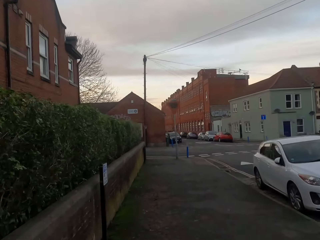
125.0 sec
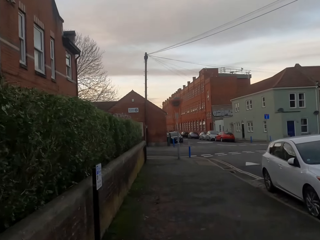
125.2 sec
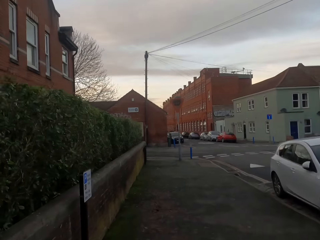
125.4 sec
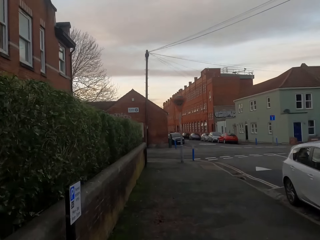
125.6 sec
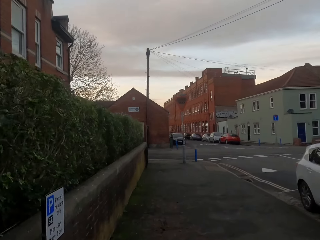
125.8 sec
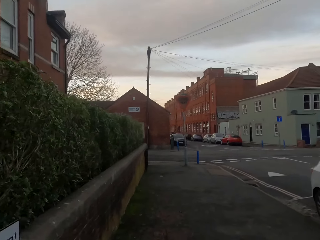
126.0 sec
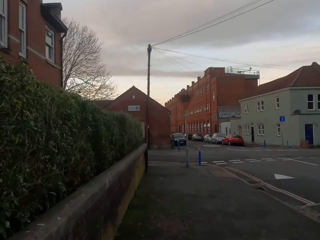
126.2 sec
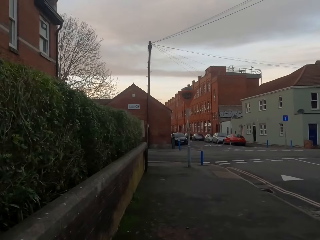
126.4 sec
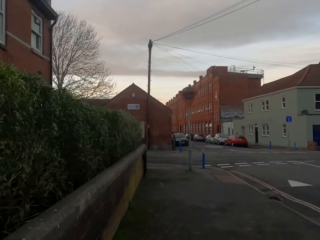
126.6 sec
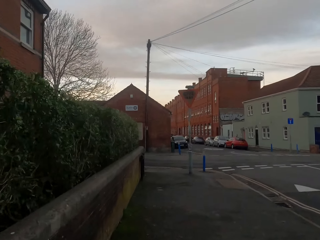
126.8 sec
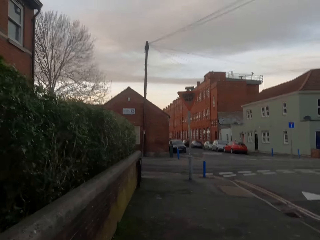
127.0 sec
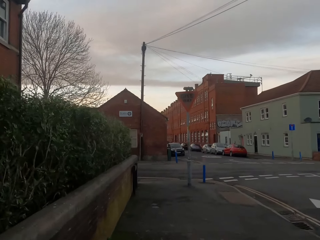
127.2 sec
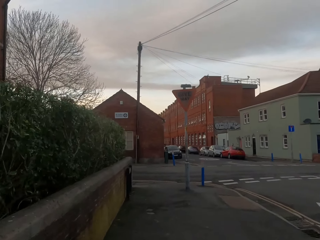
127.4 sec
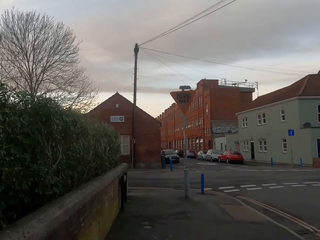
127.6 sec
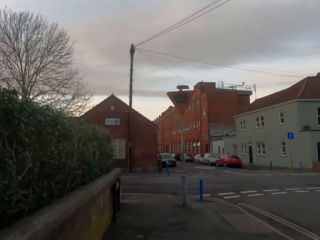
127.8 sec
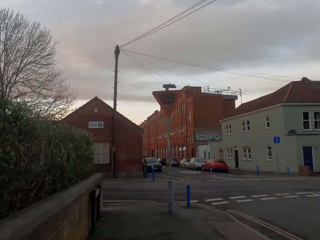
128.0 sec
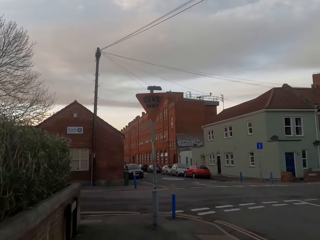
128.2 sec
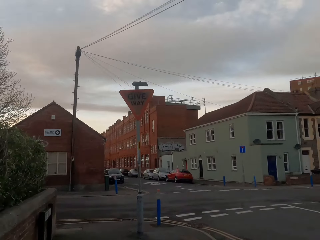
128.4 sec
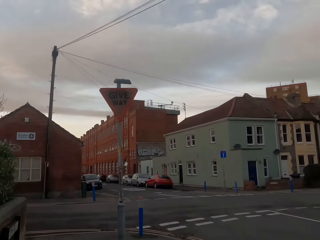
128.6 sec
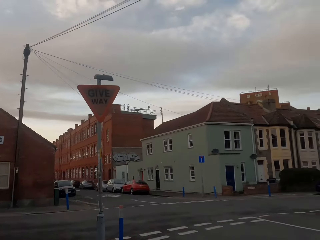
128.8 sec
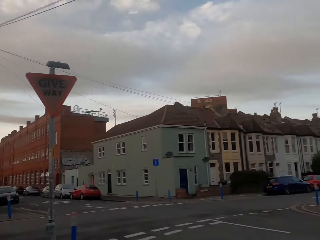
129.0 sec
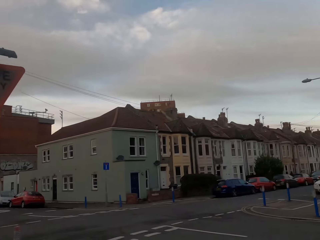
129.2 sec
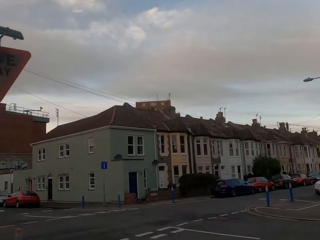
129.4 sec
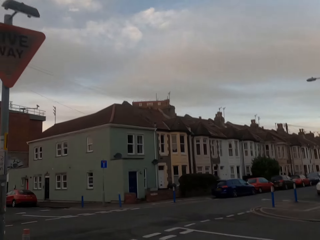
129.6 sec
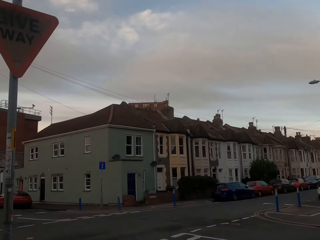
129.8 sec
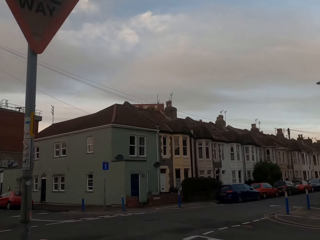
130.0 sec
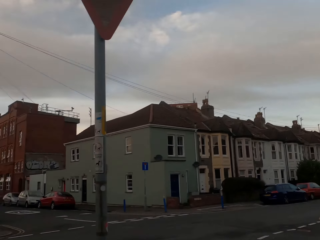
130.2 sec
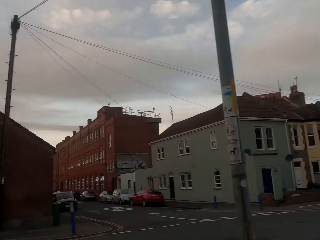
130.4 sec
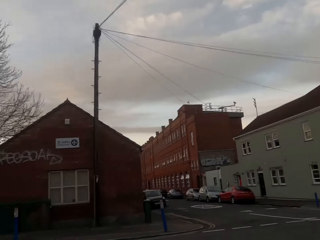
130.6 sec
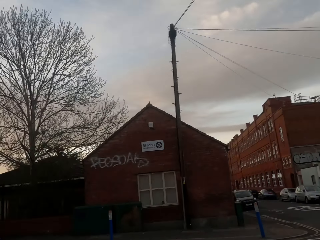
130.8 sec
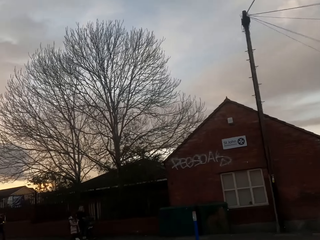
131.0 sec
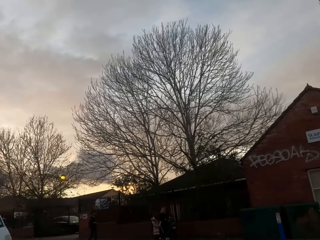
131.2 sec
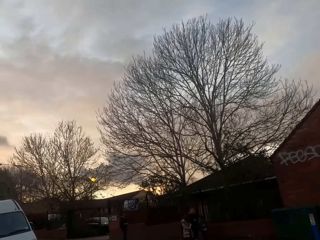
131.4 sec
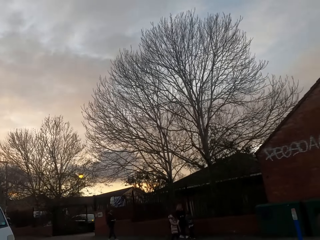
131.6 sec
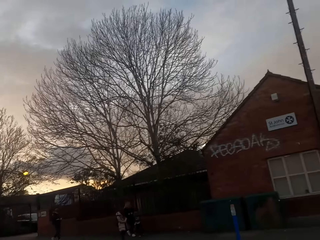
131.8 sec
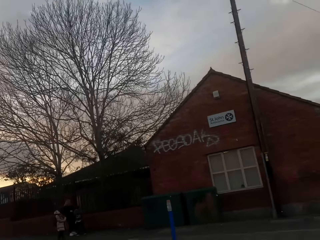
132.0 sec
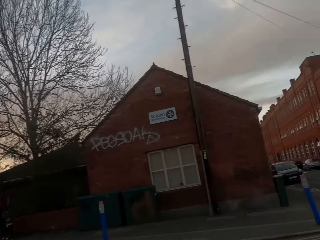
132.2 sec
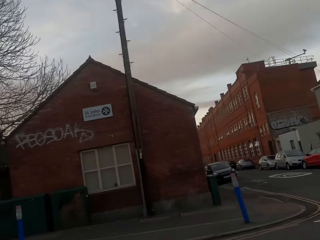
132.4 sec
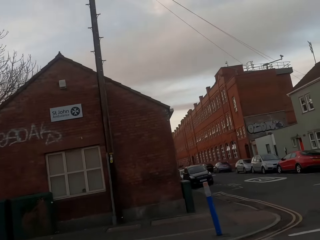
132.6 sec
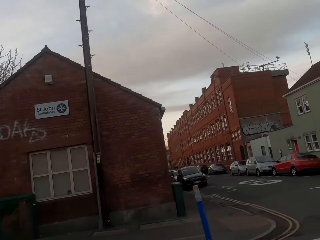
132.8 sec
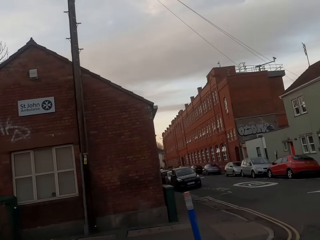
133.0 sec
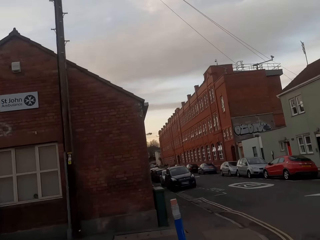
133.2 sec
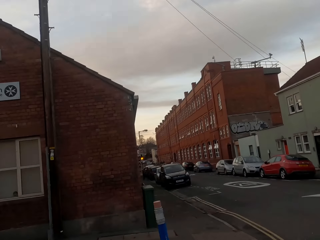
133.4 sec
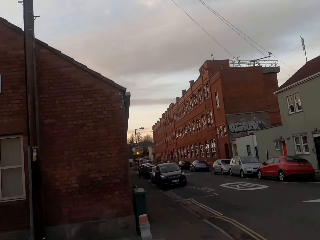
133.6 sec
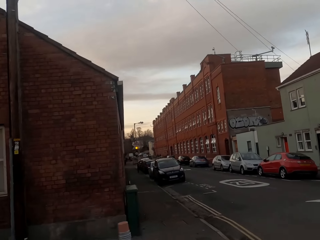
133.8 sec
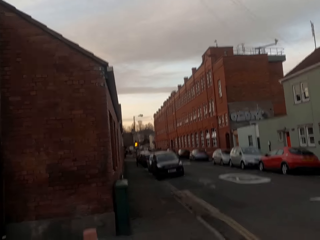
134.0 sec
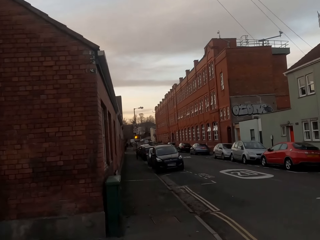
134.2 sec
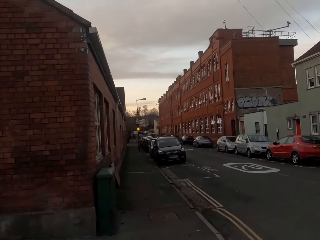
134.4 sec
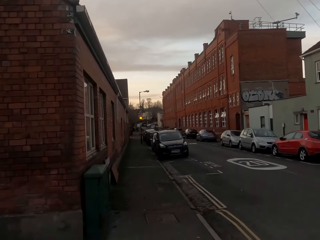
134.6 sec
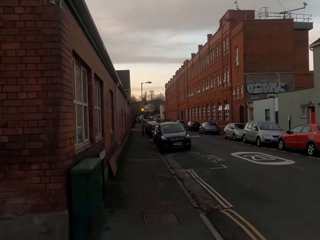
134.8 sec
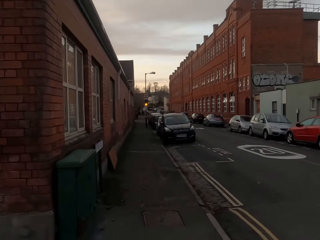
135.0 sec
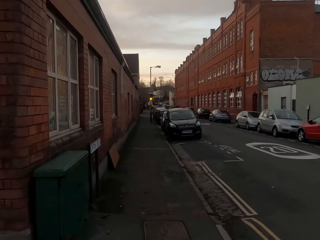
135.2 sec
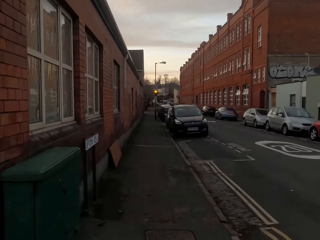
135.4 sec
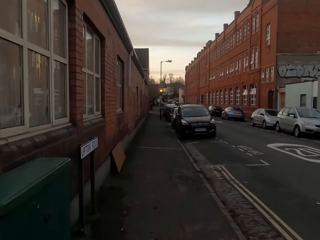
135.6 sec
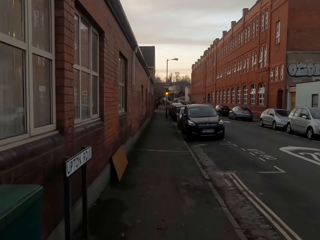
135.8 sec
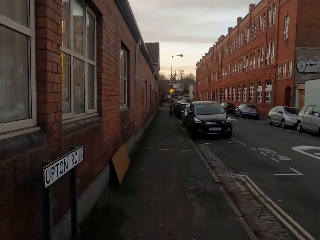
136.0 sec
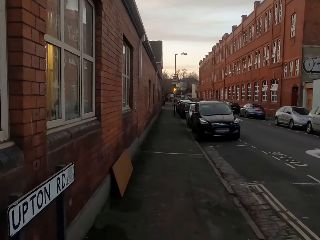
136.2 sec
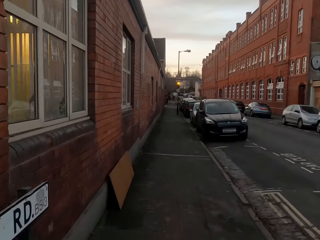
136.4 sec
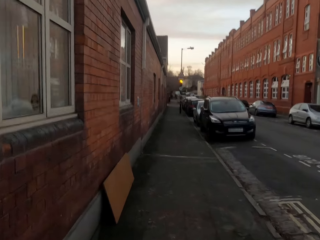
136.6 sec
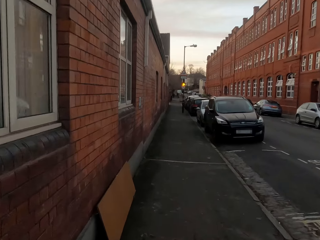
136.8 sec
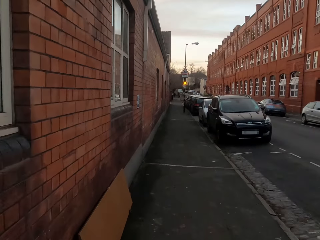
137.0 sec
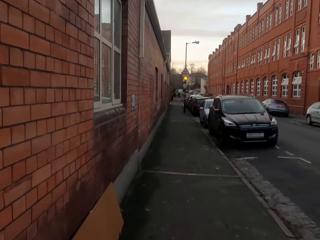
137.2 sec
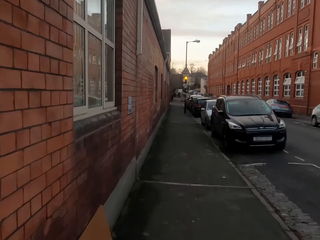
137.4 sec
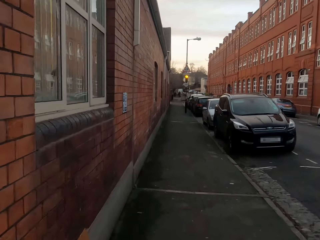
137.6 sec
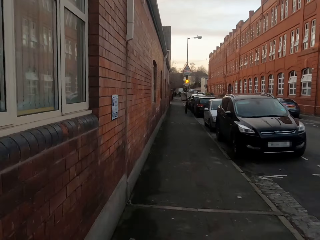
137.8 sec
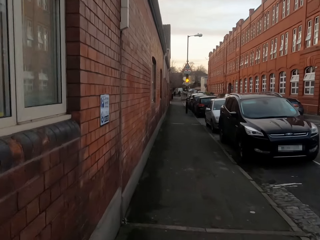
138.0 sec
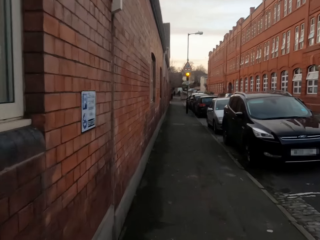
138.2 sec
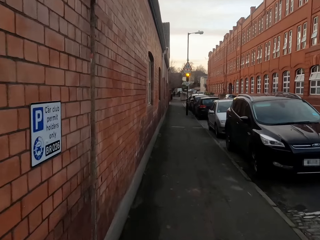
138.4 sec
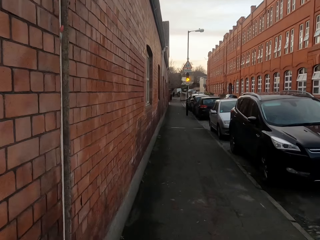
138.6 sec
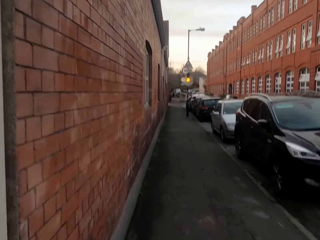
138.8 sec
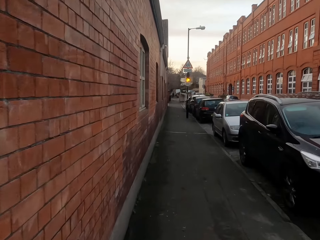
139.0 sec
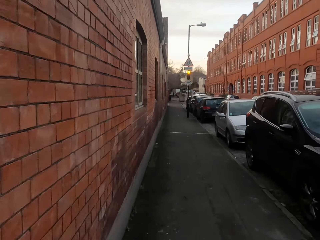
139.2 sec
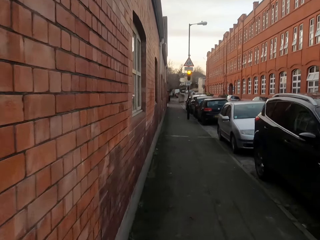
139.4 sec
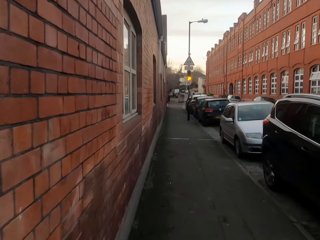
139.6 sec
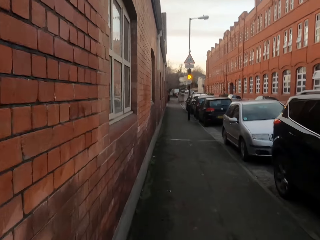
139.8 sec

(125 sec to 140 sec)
The camera wearer crosses to the other side of the road. They jog along a sidewalk.

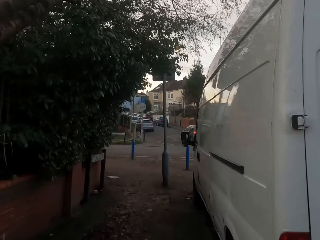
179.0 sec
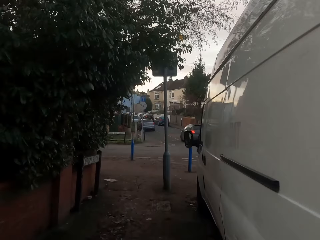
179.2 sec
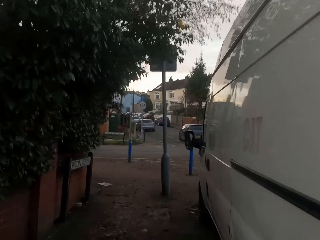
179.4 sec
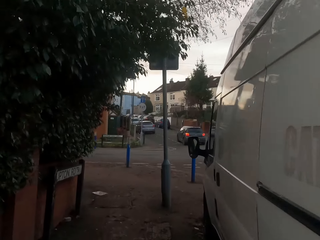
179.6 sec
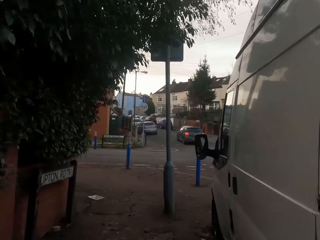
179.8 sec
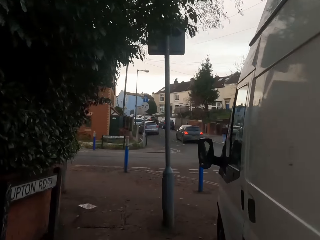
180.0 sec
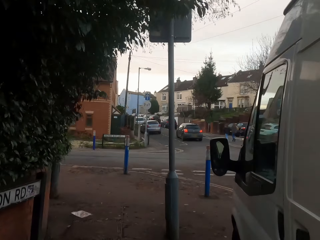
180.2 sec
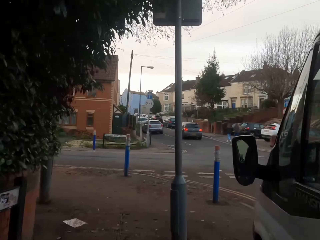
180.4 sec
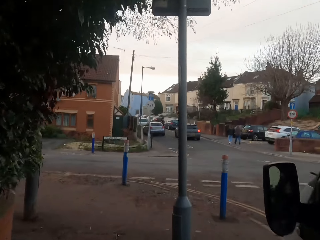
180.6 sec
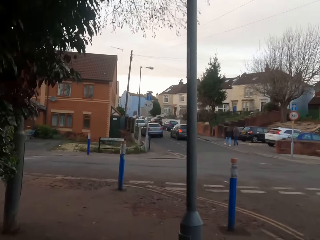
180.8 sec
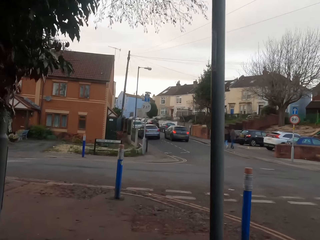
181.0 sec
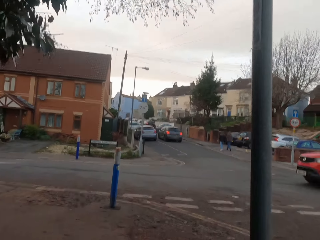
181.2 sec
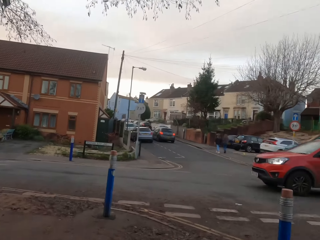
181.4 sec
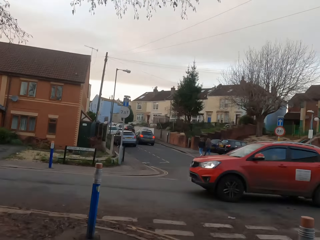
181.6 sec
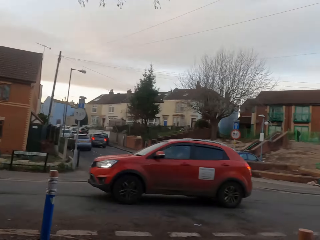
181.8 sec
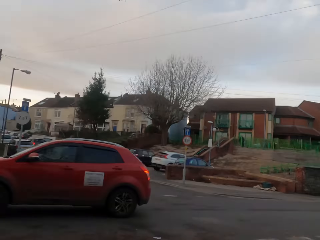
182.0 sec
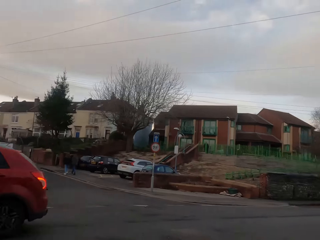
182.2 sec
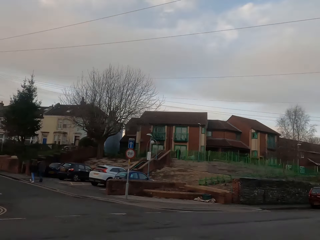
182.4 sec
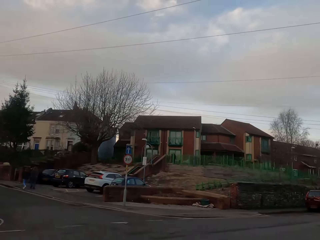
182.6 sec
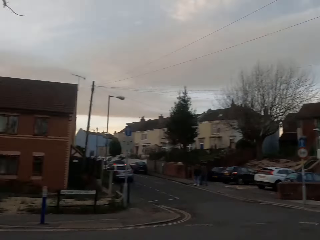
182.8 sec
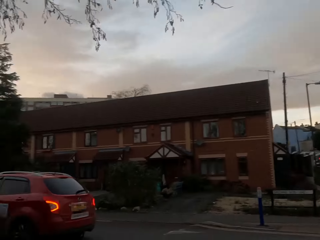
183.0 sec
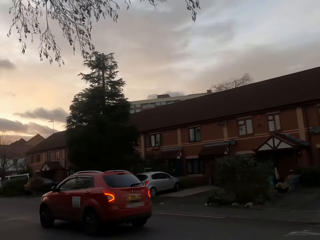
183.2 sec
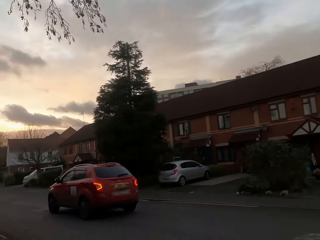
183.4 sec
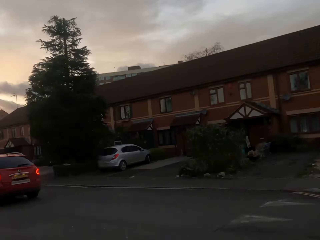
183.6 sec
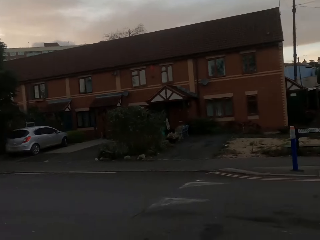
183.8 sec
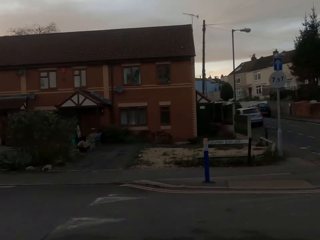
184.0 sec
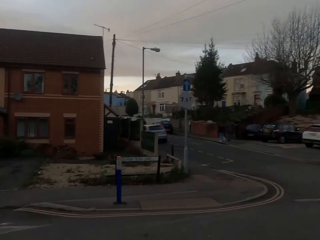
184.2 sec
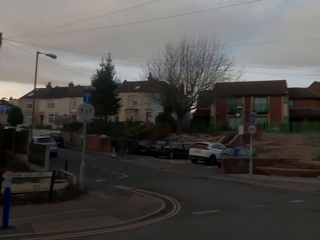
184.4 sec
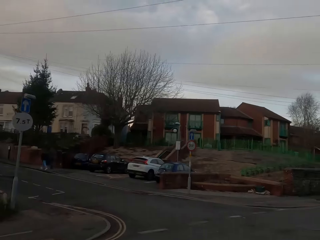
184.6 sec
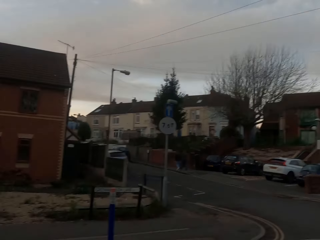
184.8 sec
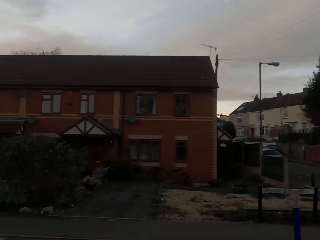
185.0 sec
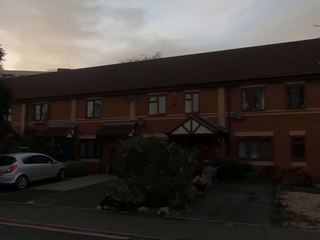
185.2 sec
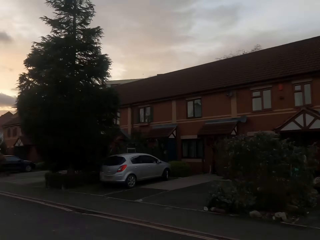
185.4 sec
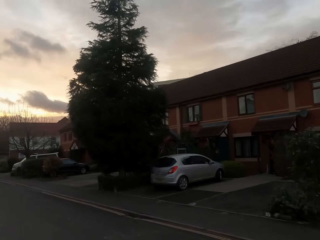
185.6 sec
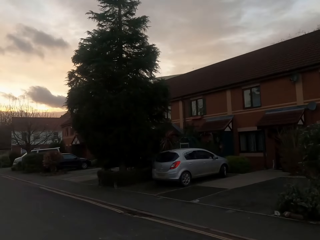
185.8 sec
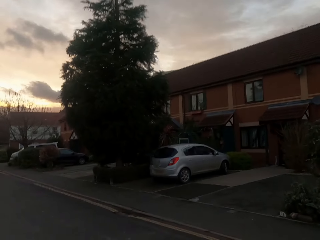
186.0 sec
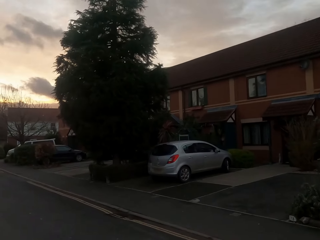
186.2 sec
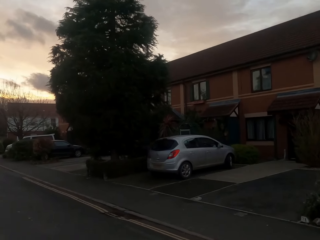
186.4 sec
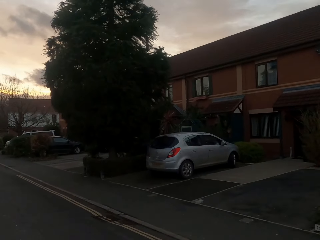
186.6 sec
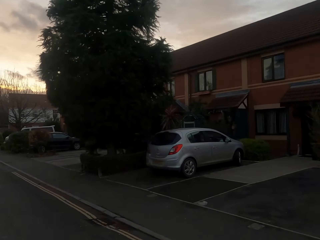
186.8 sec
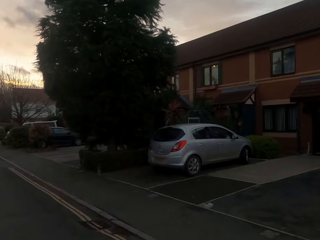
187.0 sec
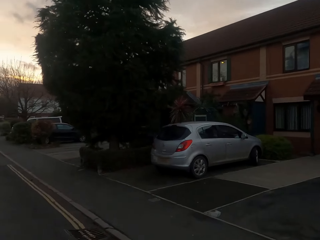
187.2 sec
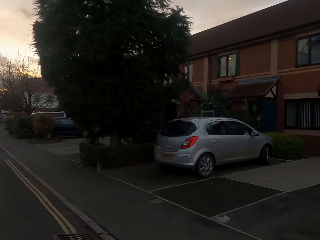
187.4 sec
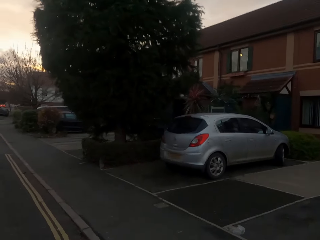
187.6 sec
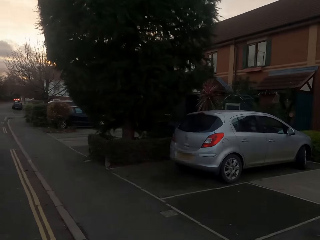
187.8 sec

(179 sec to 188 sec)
An orange car drives past the camera wearer. The camera wearer crosses to the other side of the road.
